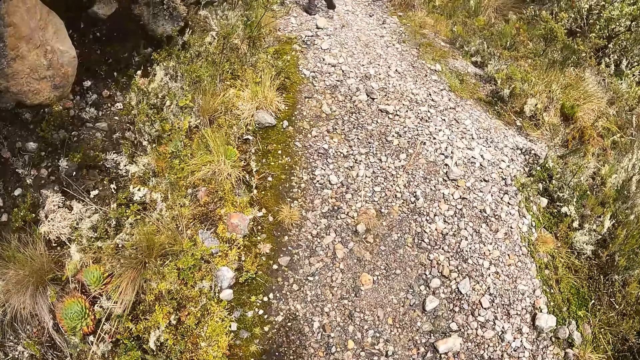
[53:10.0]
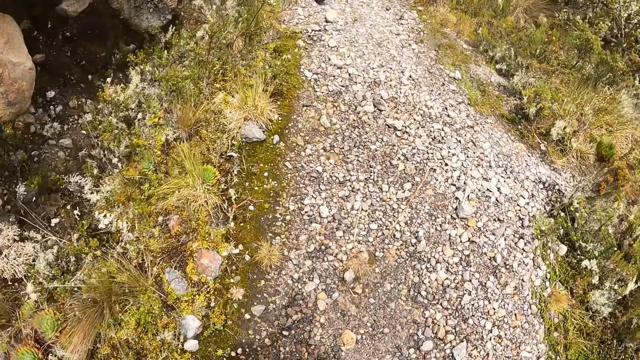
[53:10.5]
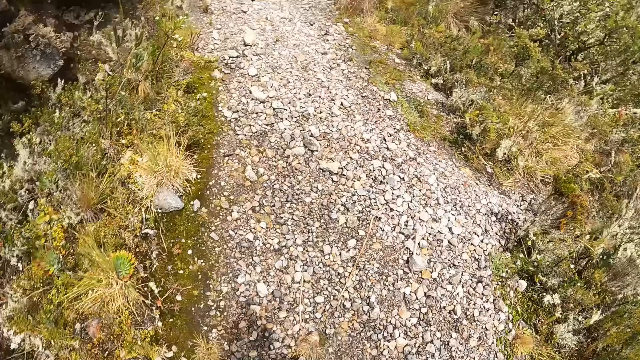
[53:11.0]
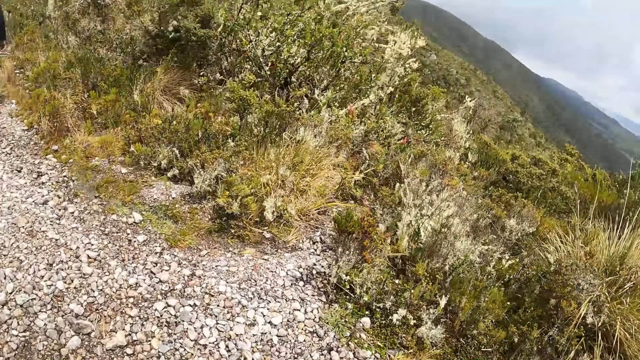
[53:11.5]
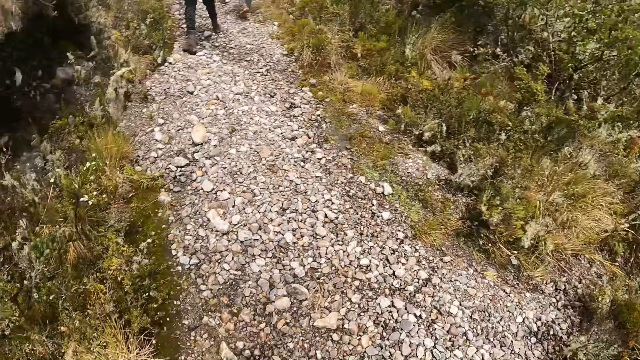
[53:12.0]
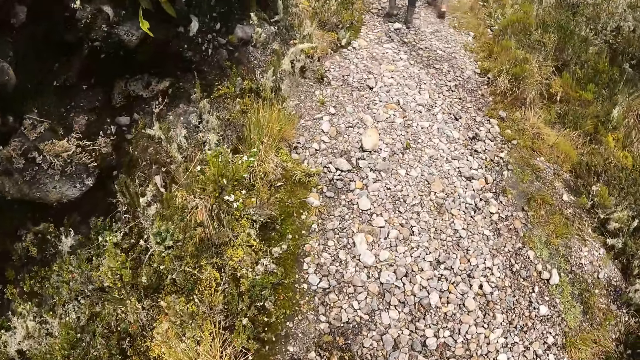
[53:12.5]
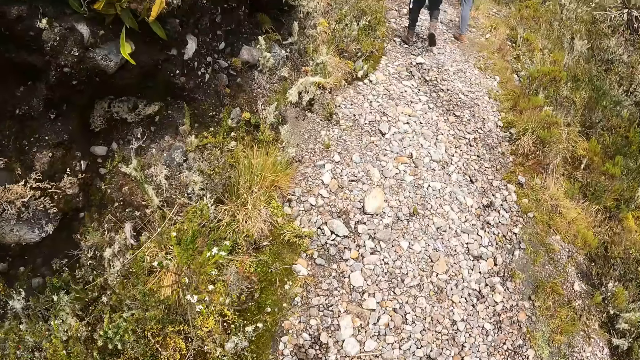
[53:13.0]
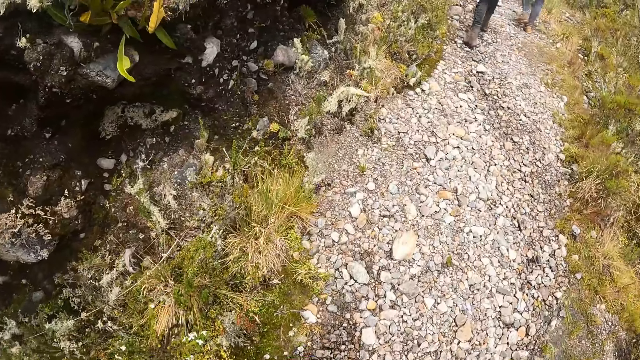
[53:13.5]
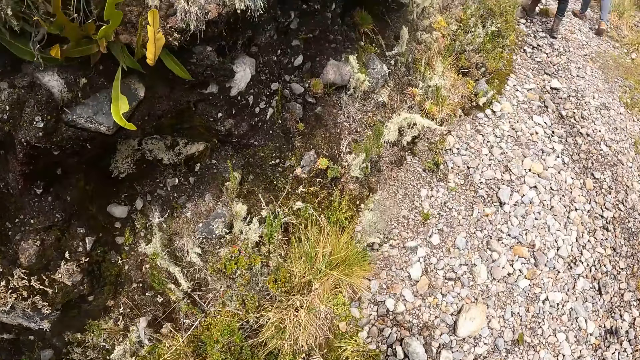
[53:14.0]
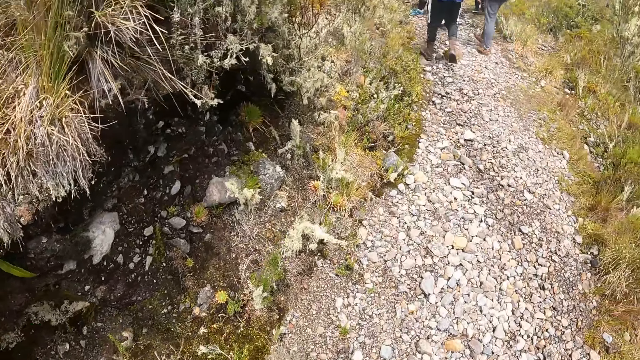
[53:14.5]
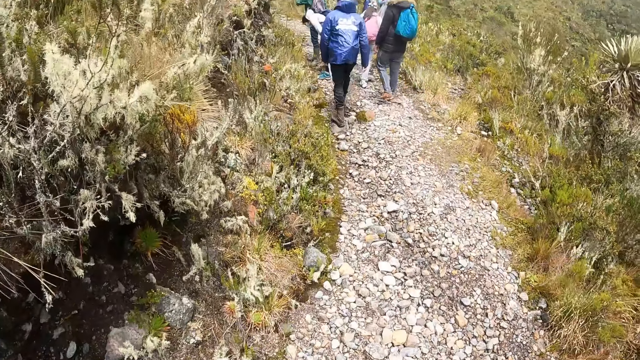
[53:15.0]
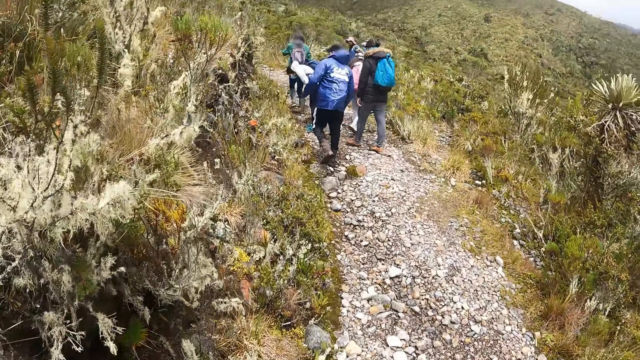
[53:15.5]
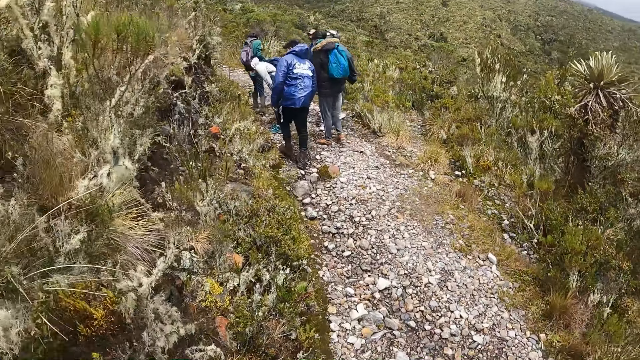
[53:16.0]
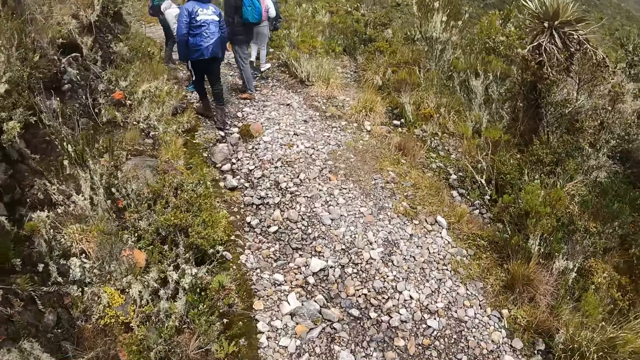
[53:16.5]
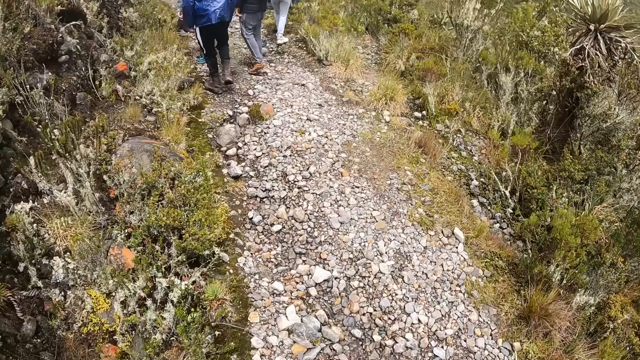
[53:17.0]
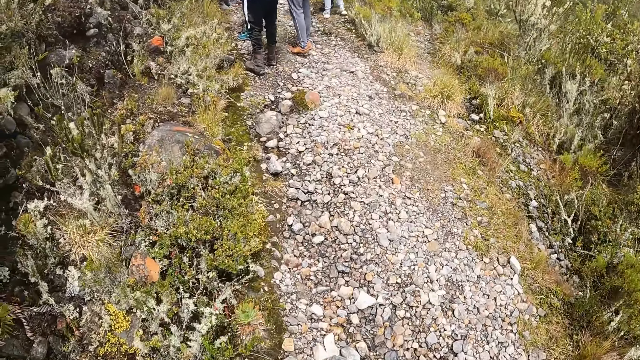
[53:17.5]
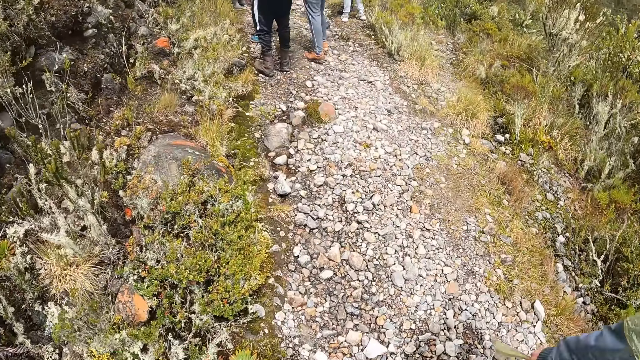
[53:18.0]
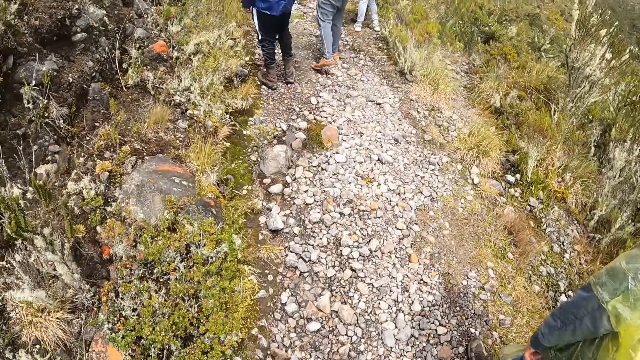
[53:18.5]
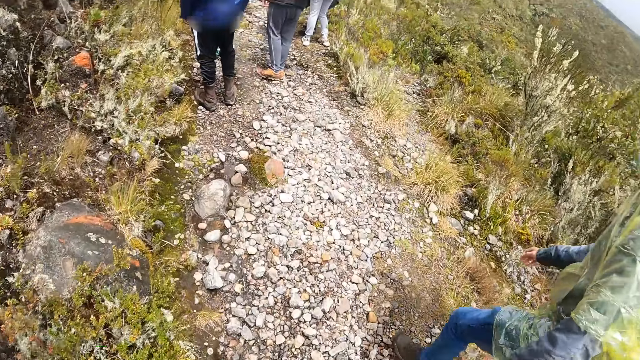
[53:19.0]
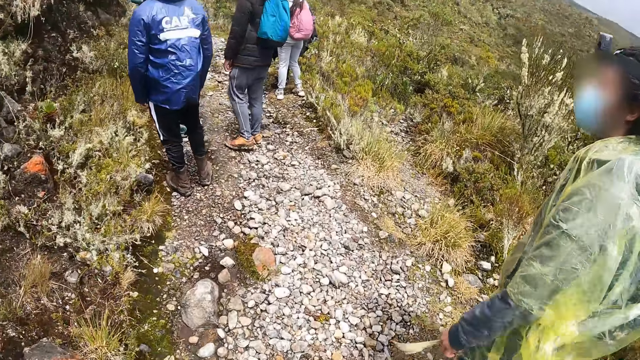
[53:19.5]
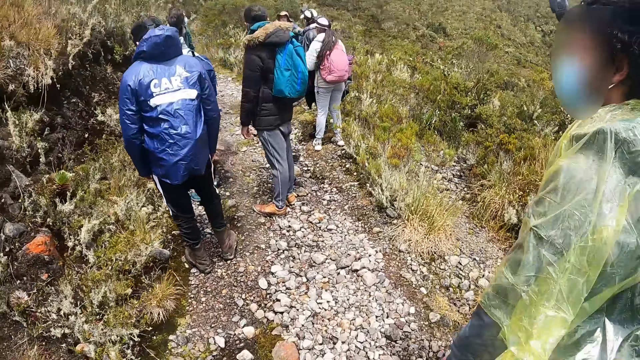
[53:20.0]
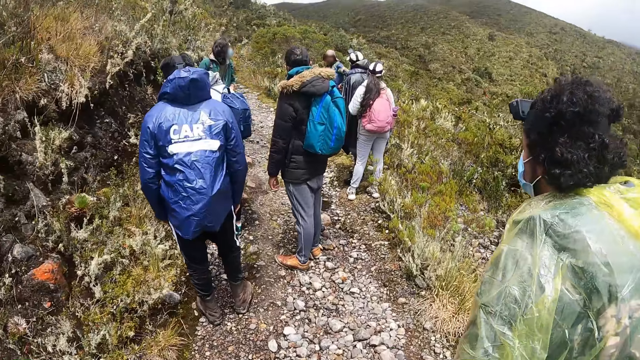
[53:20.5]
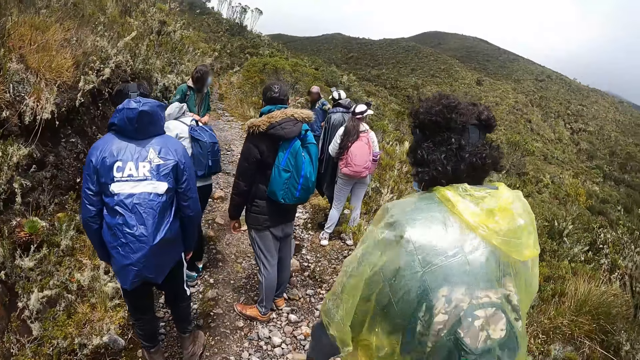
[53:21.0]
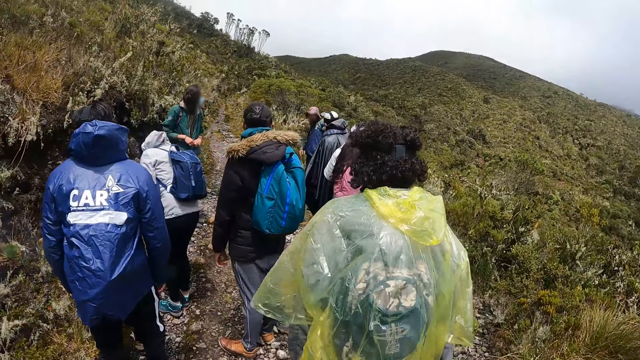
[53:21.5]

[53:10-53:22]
The camera wearer looks around.

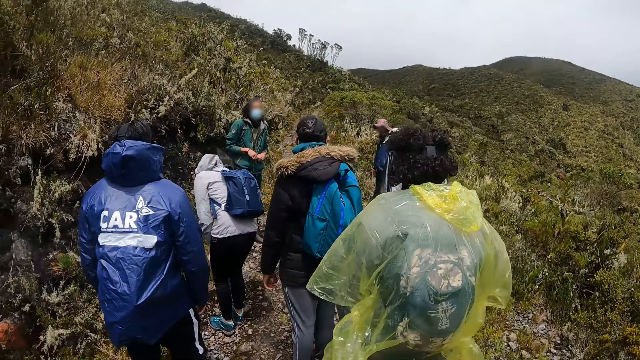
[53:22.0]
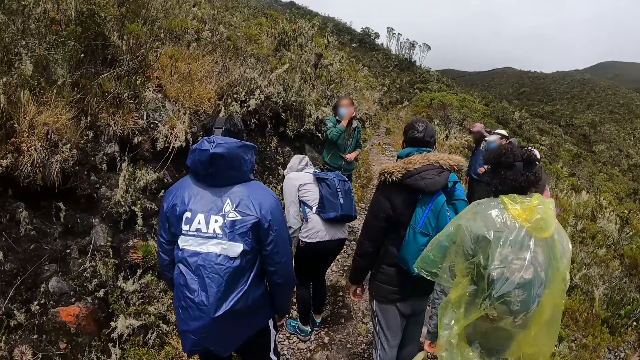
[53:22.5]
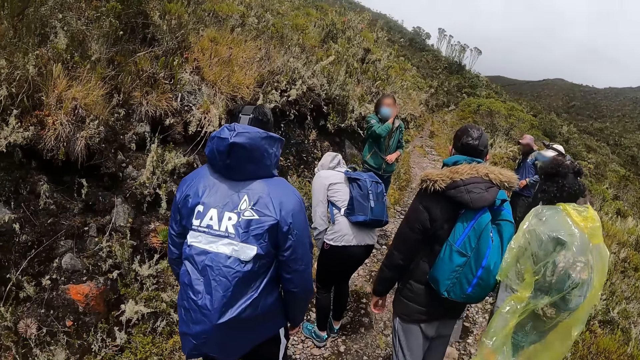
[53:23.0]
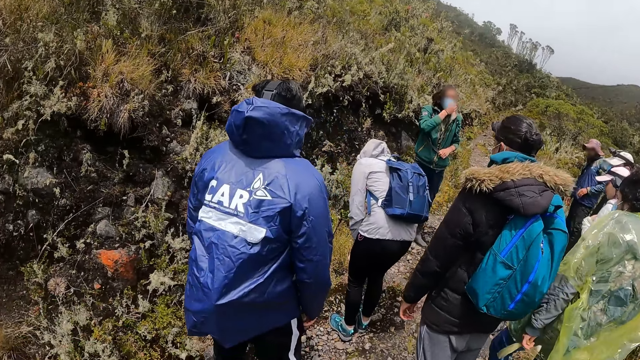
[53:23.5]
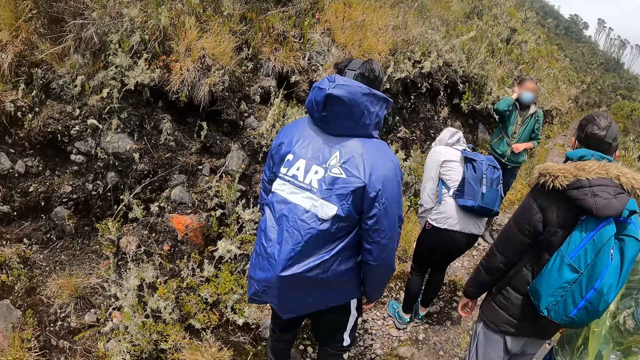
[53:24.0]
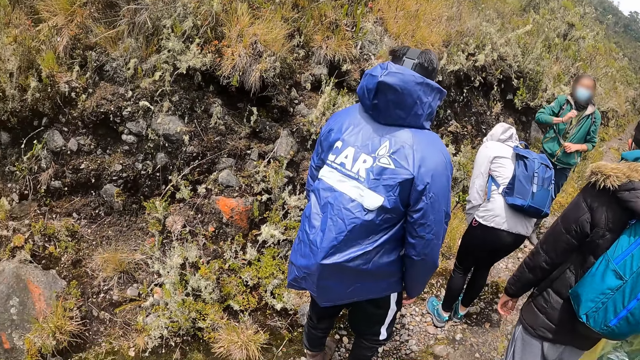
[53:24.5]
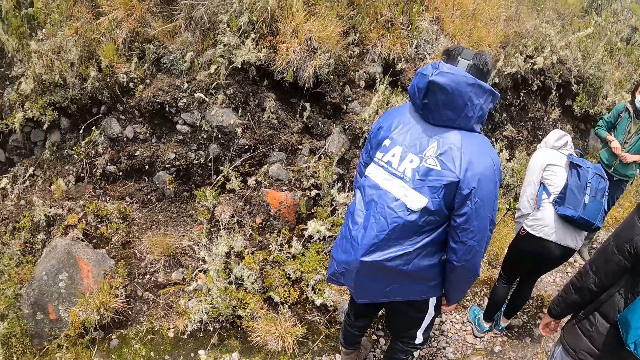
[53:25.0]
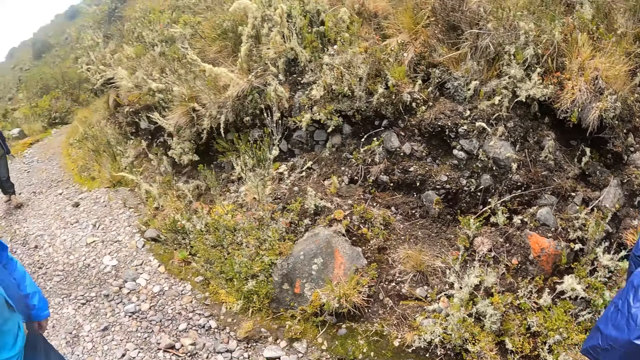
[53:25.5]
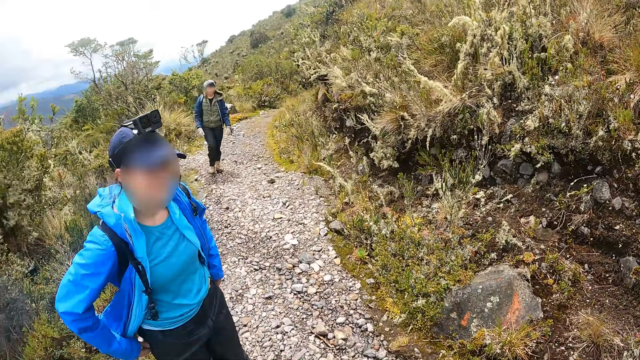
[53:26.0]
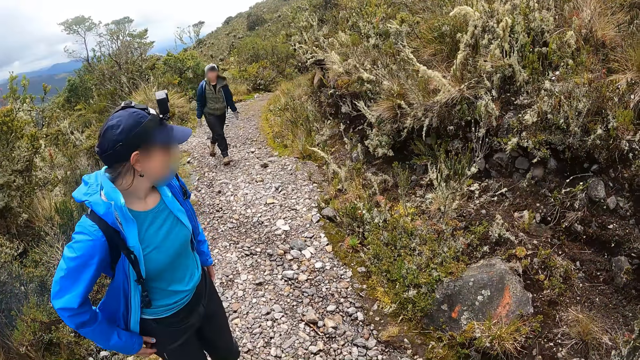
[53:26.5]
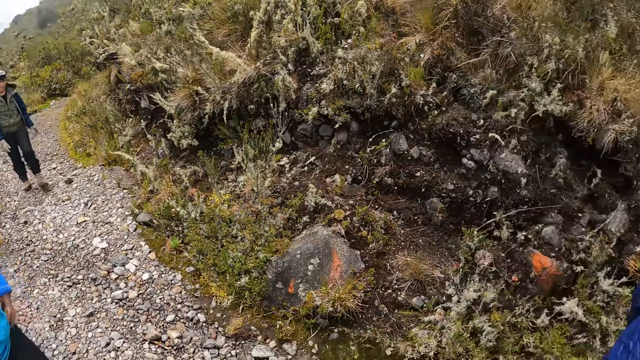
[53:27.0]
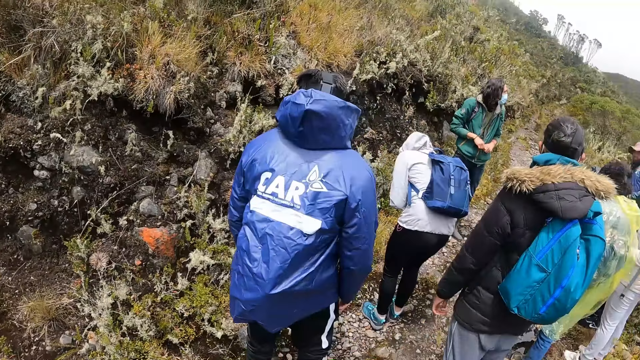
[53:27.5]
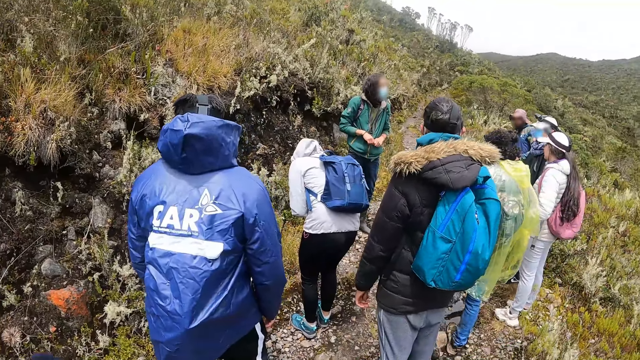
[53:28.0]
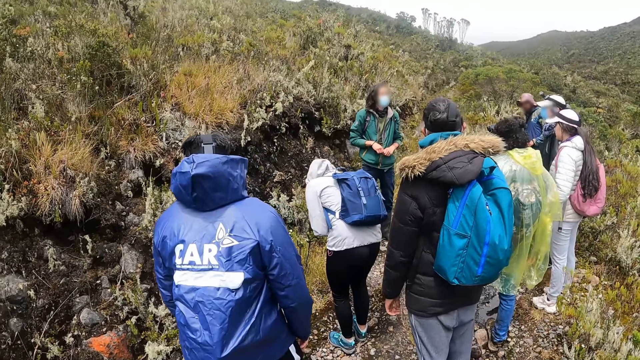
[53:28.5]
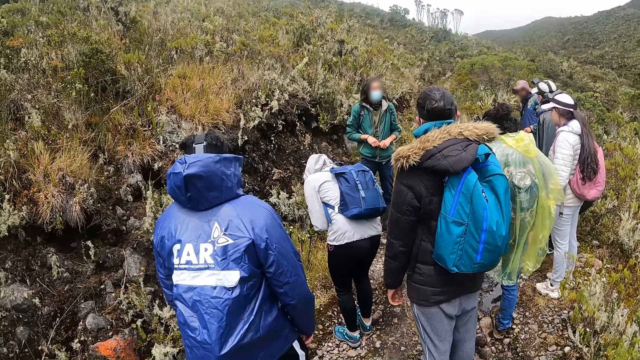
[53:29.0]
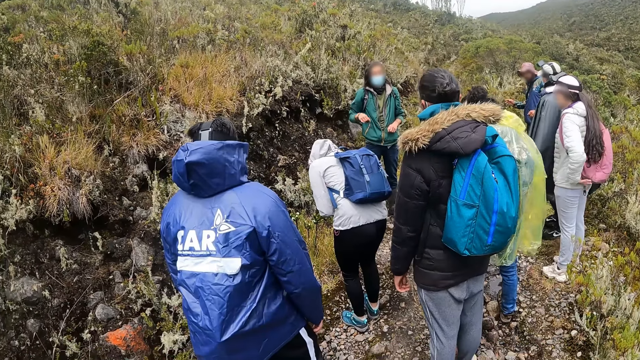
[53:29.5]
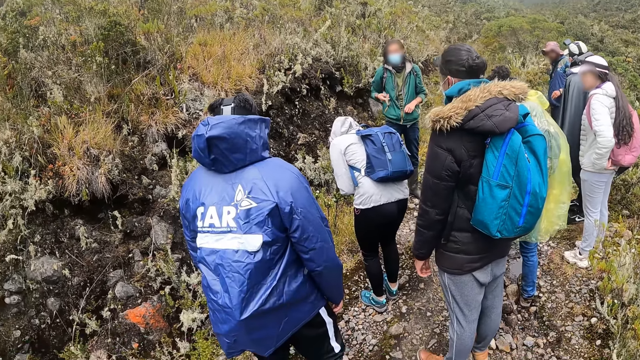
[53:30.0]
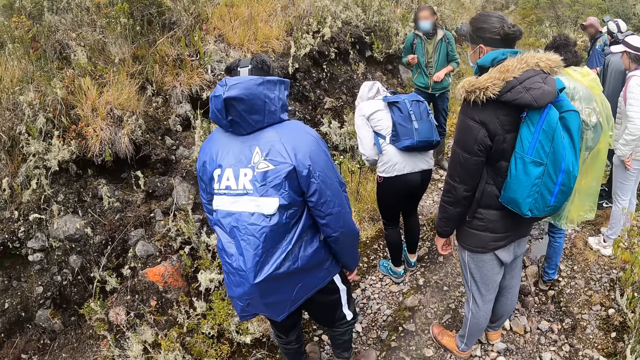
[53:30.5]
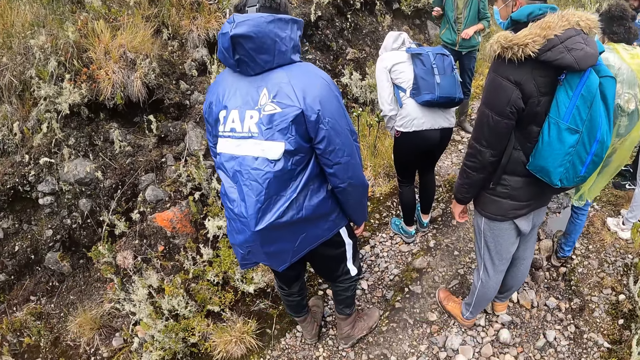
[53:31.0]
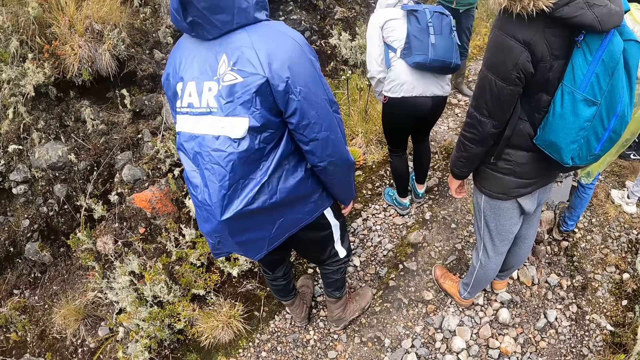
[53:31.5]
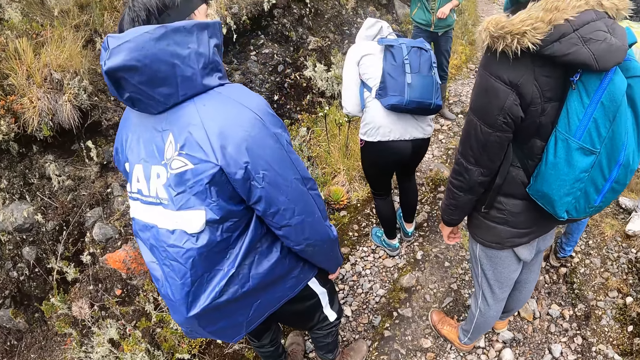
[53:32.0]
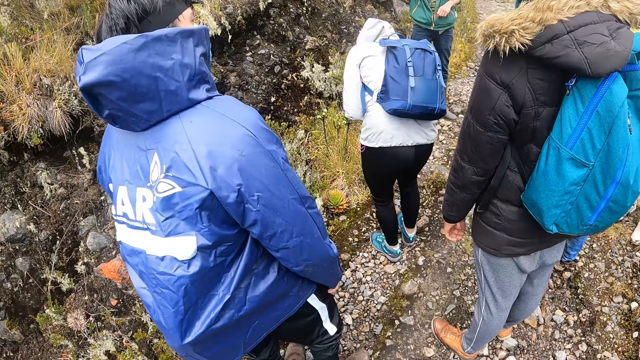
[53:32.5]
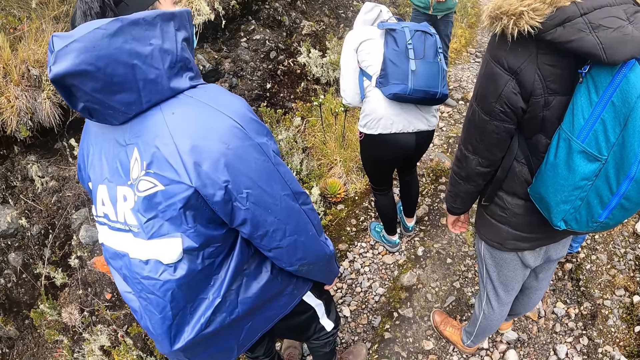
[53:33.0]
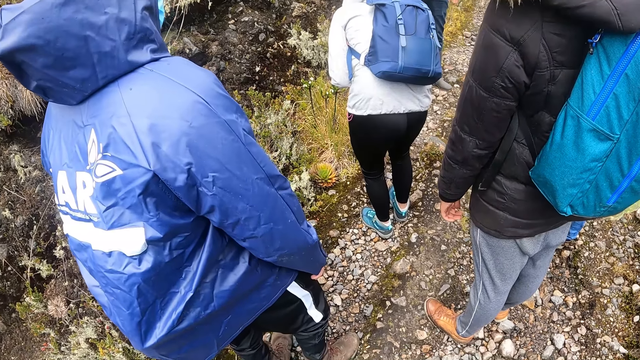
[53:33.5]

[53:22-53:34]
The woman spins a bunch of keys with her right hand.
